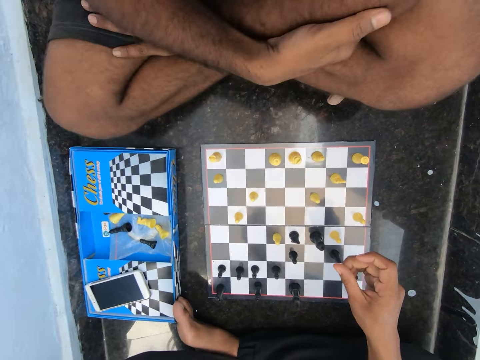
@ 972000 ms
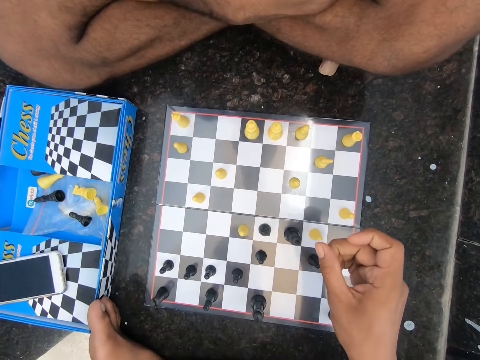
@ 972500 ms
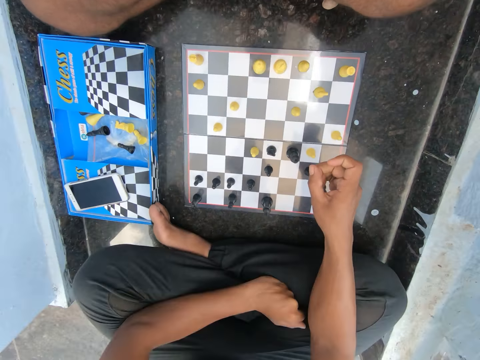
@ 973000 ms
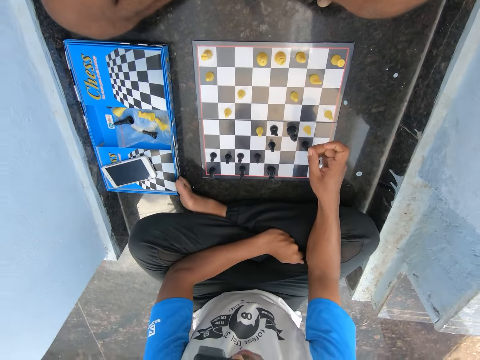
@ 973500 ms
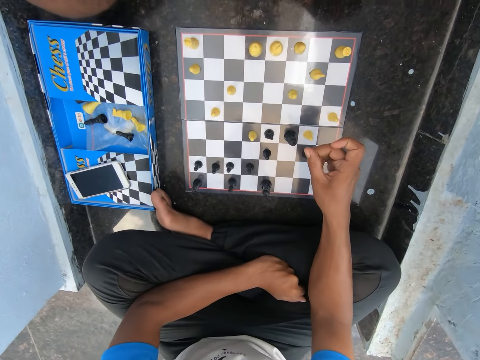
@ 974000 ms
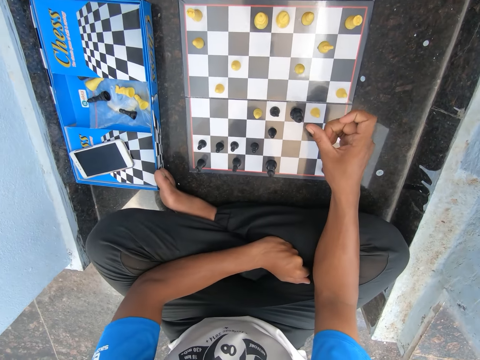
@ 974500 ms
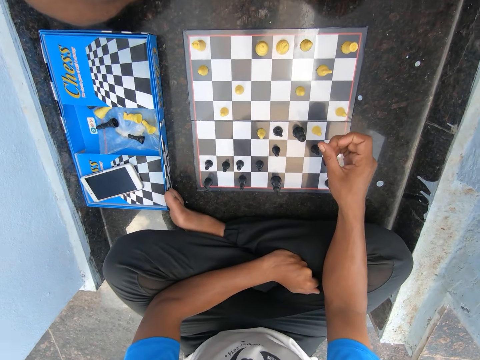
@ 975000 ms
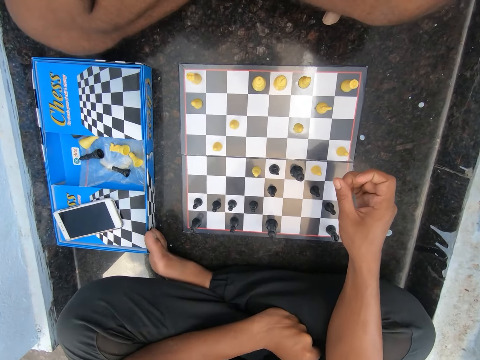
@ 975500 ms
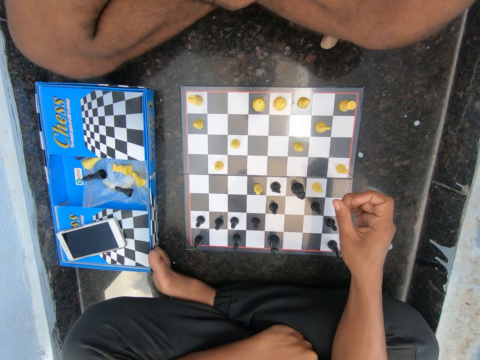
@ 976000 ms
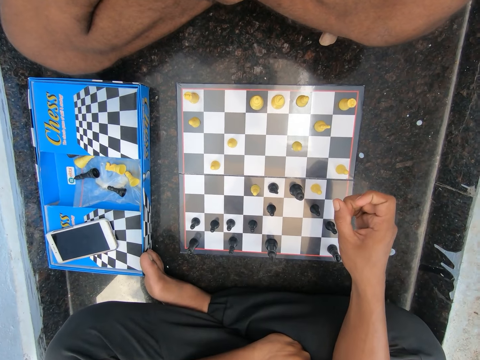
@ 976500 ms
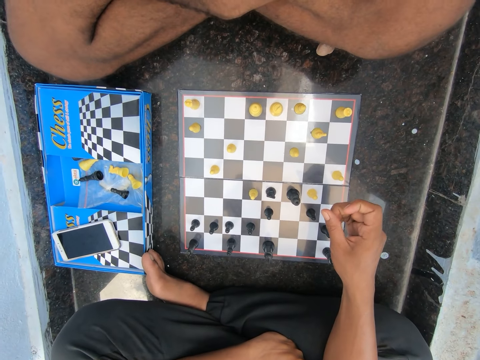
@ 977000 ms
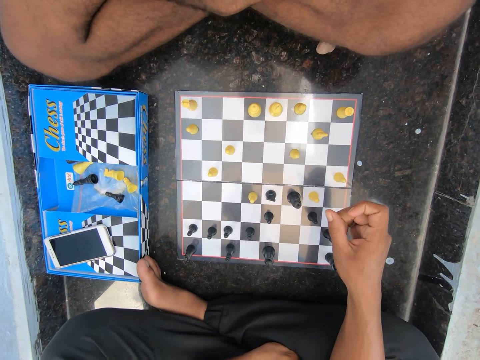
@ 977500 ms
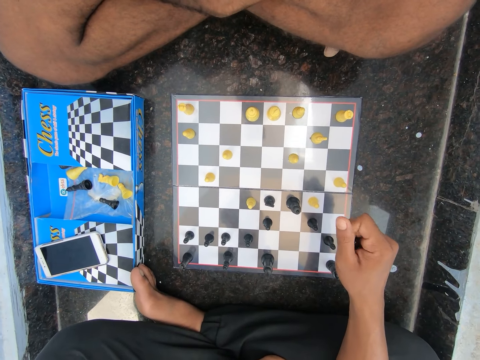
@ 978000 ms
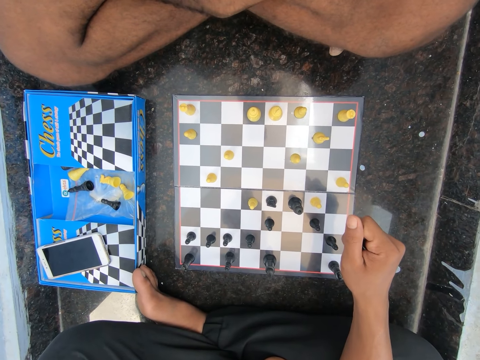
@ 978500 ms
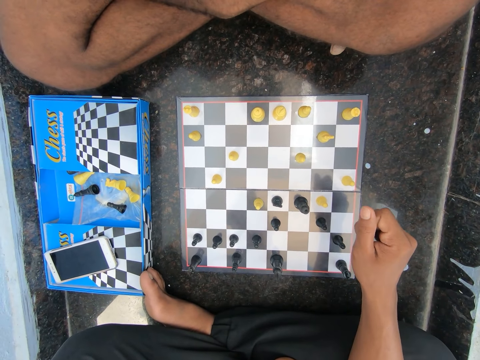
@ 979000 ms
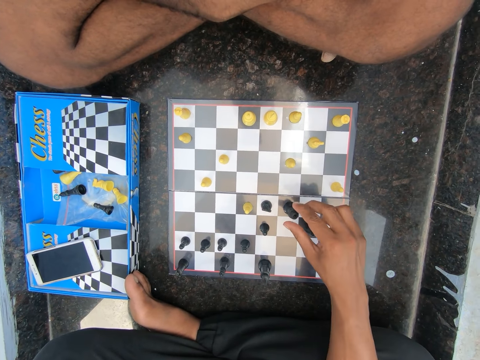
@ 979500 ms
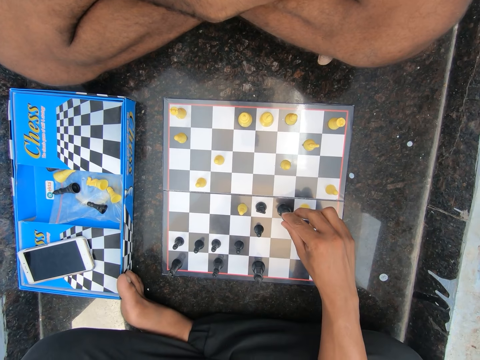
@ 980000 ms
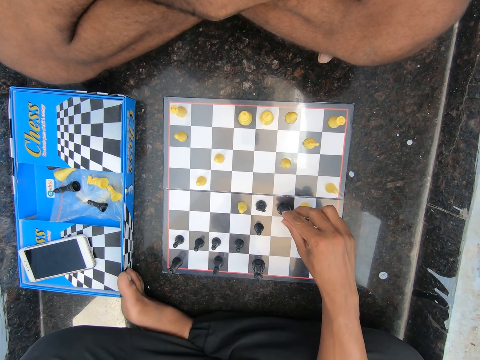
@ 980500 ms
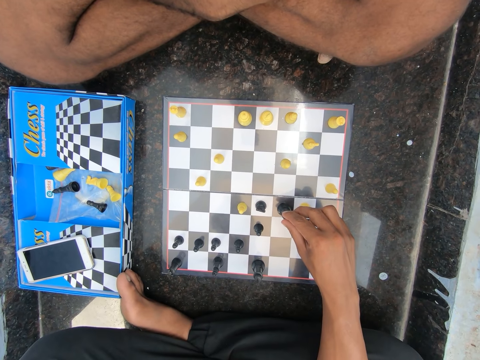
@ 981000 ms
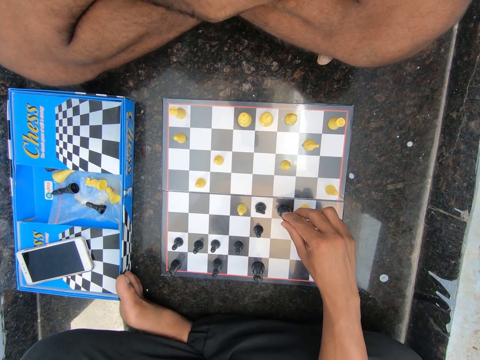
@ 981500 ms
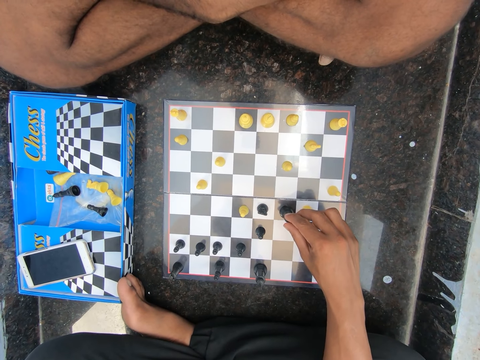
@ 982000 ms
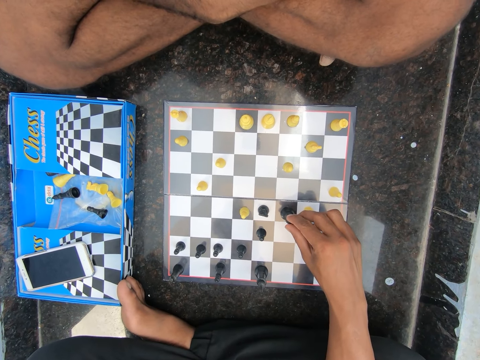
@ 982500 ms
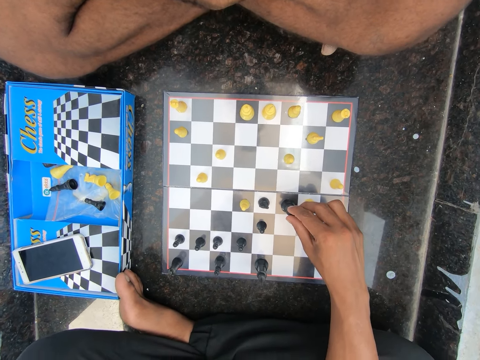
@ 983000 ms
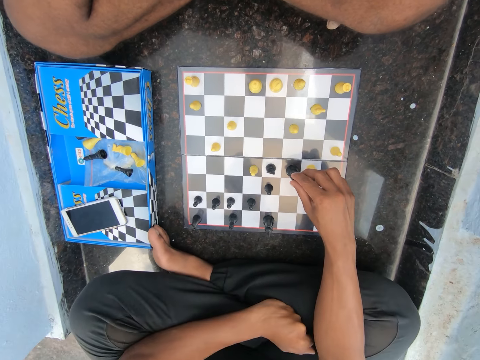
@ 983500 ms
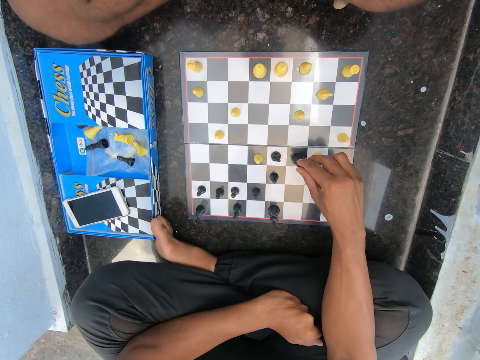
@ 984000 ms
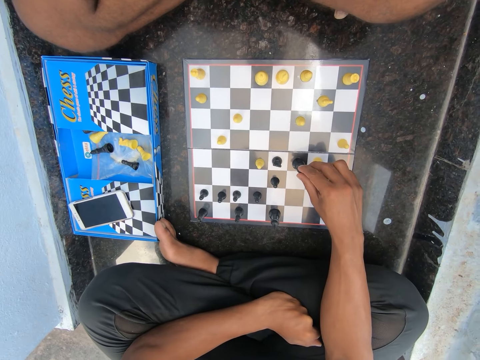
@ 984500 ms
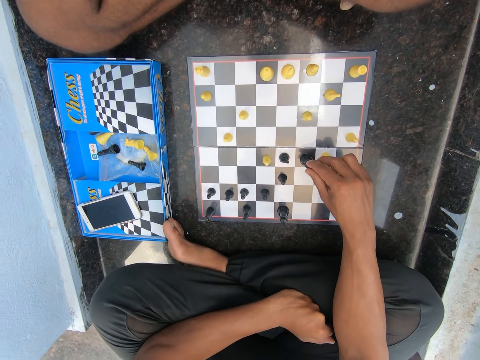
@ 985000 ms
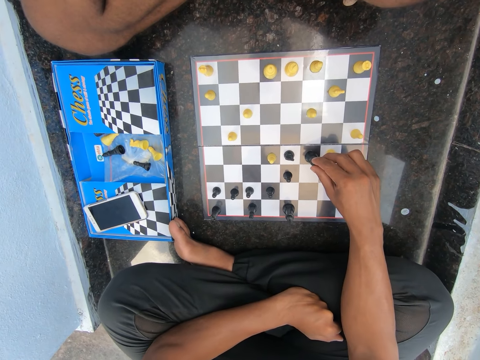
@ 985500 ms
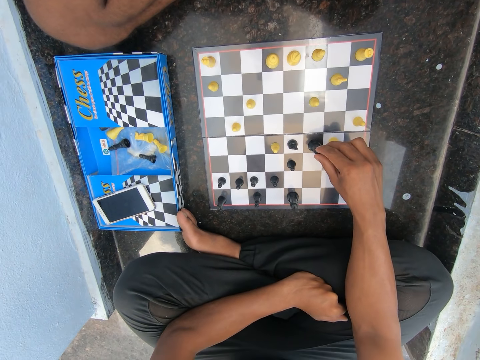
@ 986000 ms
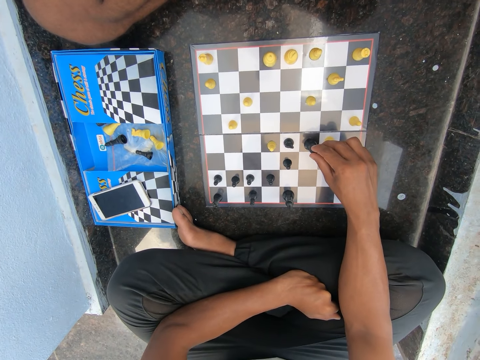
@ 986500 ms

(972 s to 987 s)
The camera wearer touches the chess piece.

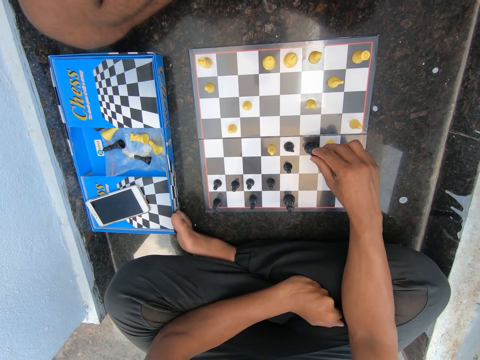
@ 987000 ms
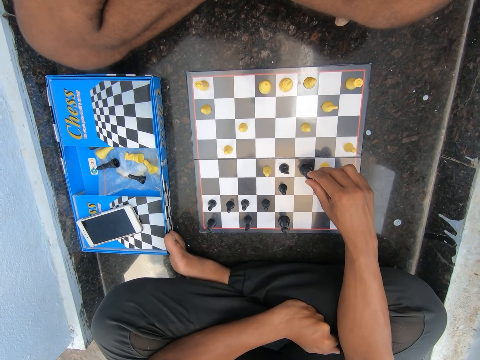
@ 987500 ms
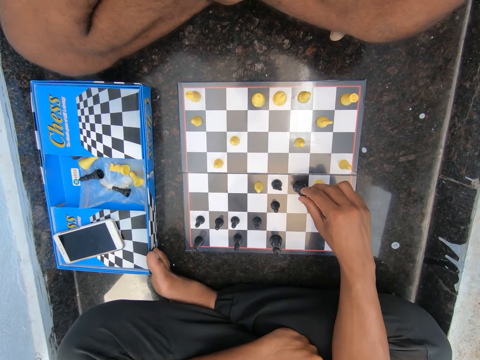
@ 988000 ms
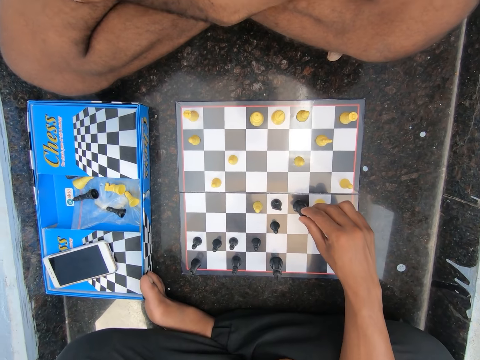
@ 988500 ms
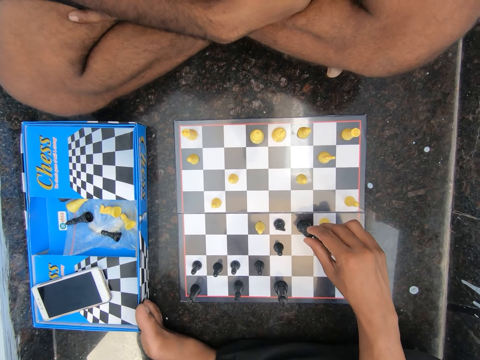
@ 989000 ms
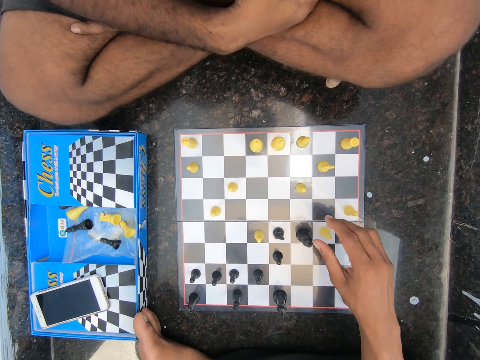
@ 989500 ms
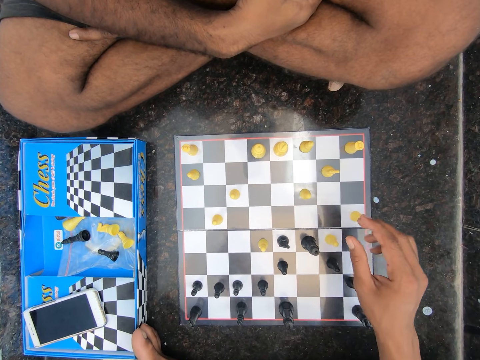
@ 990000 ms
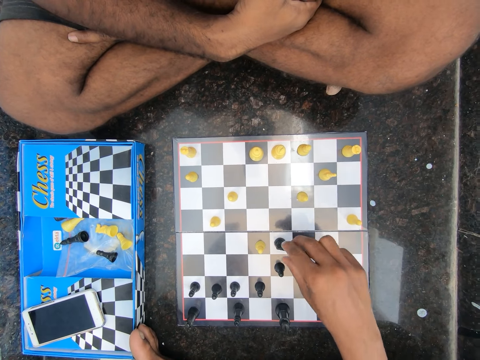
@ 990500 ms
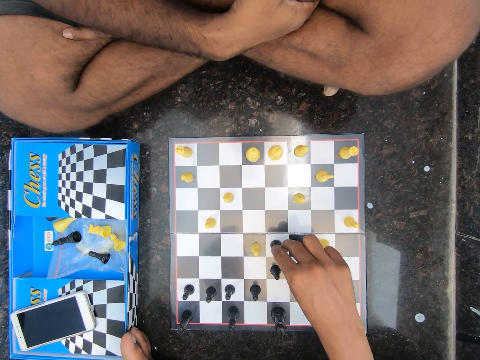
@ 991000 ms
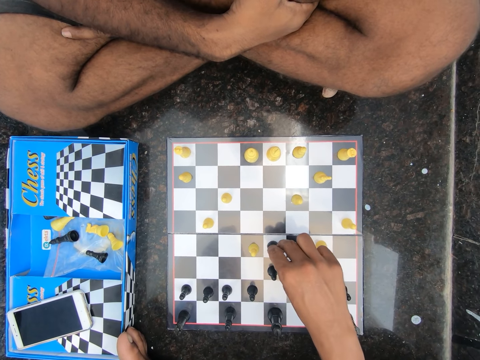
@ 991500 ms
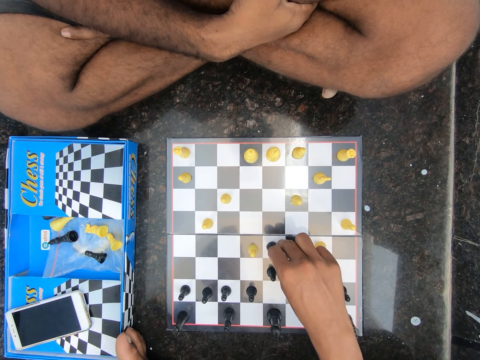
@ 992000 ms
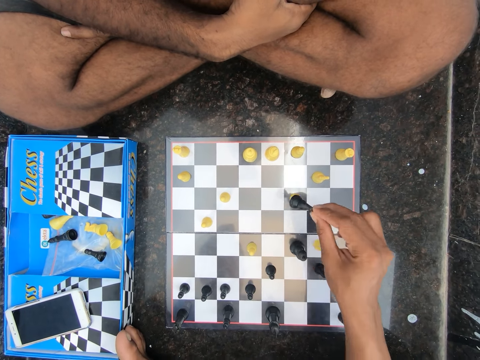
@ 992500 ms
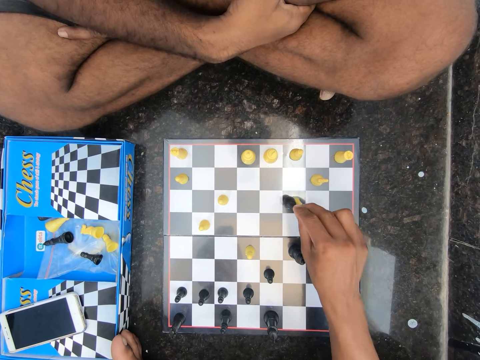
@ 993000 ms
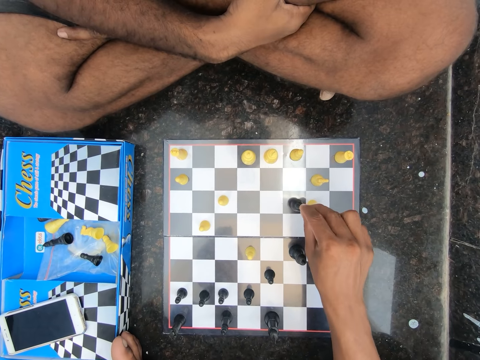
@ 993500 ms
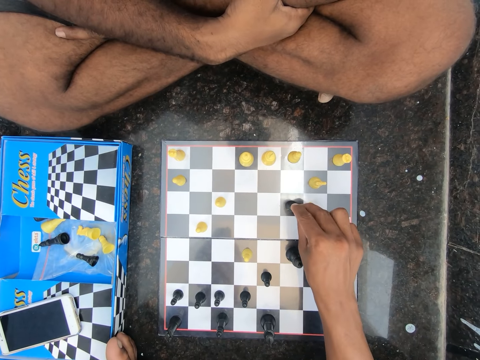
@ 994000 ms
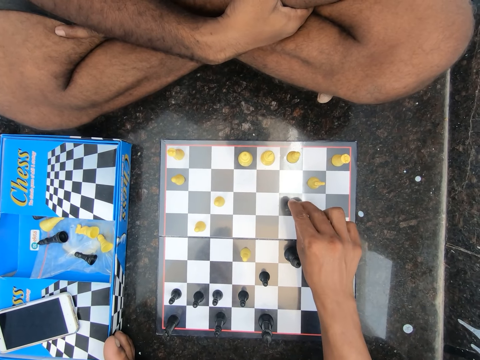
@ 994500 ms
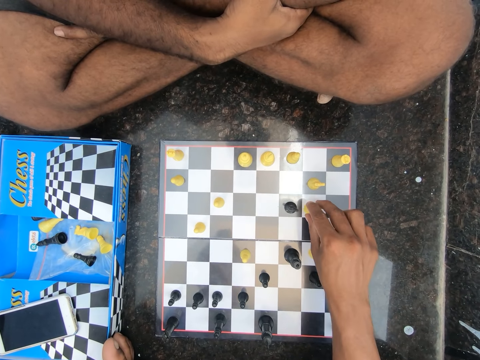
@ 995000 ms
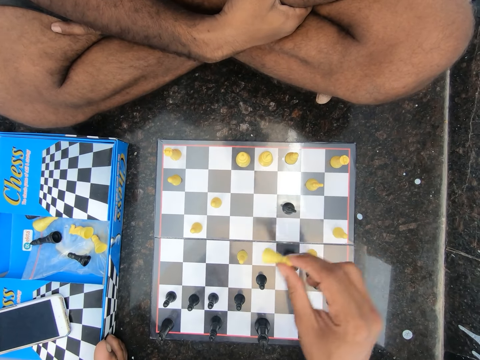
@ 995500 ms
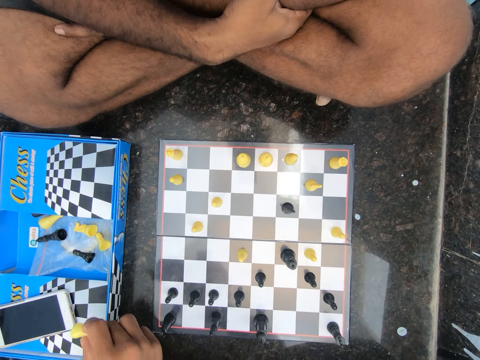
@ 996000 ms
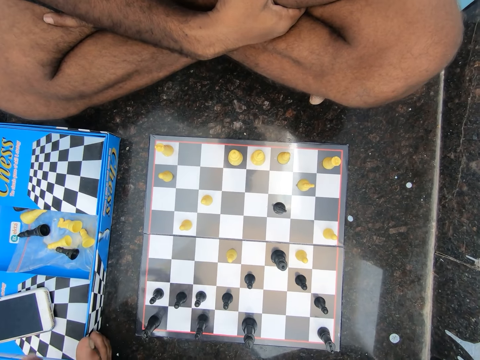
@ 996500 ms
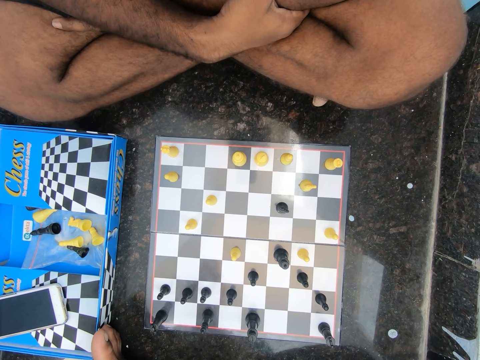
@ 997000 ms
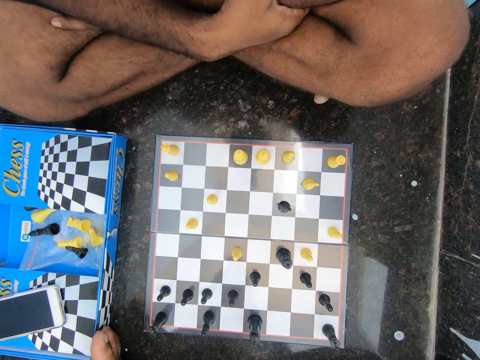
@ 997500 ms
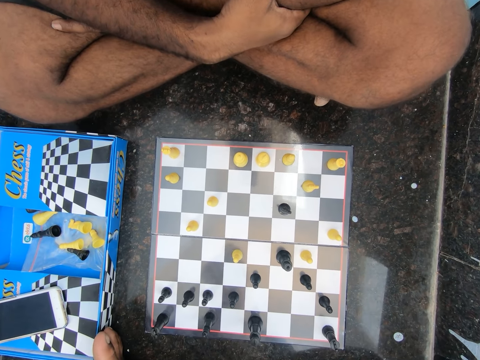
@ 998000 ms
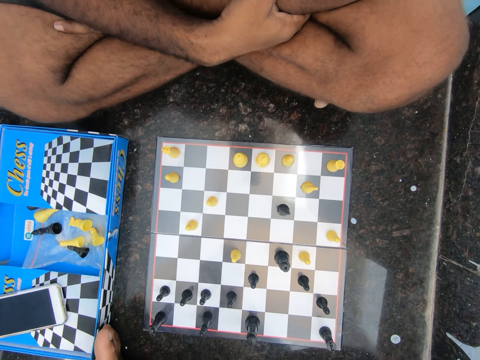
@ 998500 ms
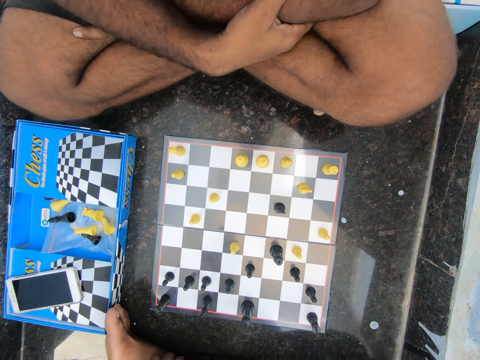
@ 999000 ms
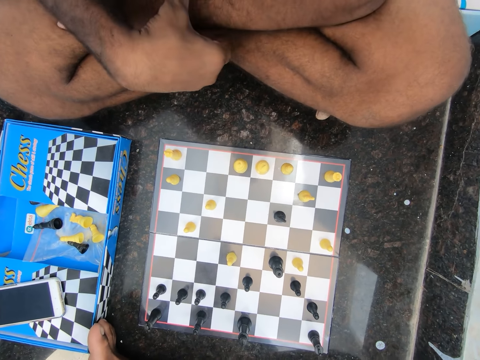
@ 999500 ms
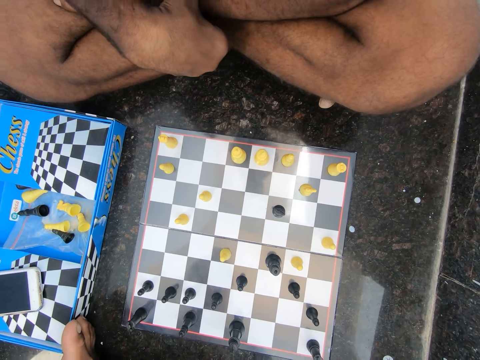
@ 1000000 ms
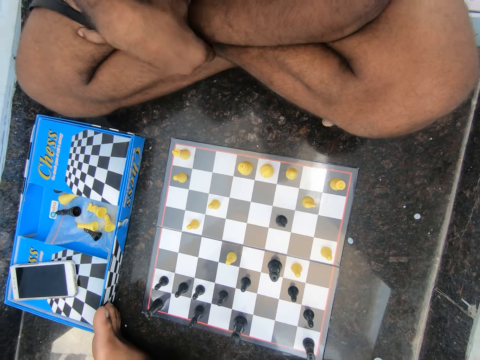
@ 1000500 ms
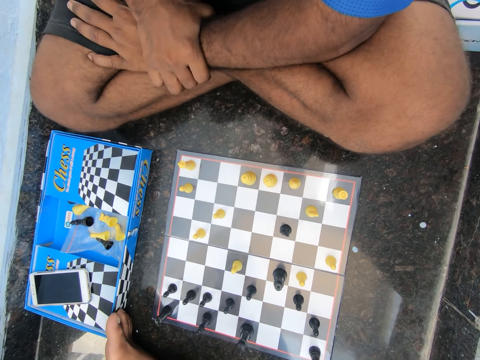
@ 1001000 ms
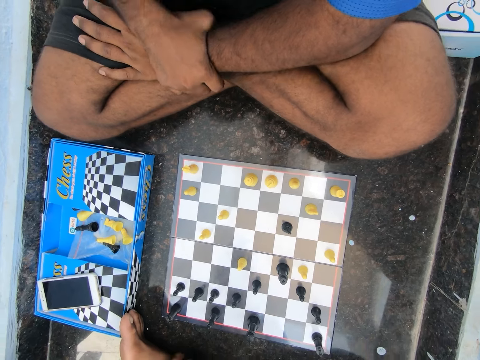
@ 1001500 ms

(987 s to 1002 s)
The camera wearer looks at the chess board. They move the chess piece. They play chess on the floor in the room. They pick up the chess piece. They put the chess piece in the box or chess pack. They look at the chess board. A man adjusts his hands.
